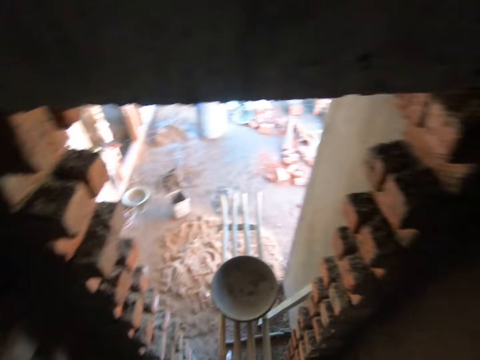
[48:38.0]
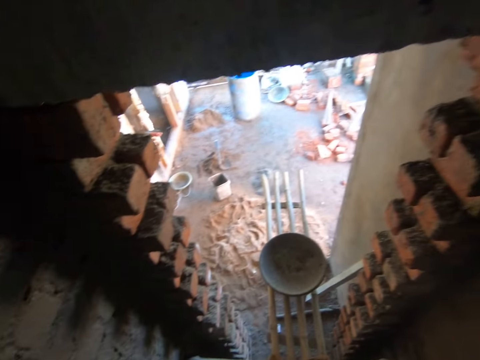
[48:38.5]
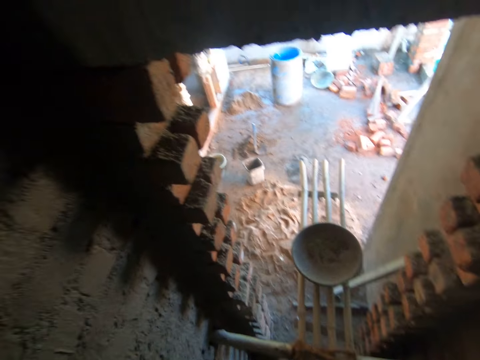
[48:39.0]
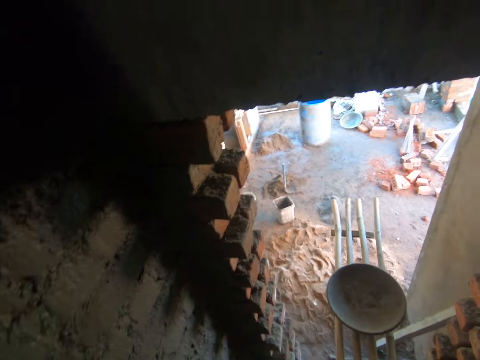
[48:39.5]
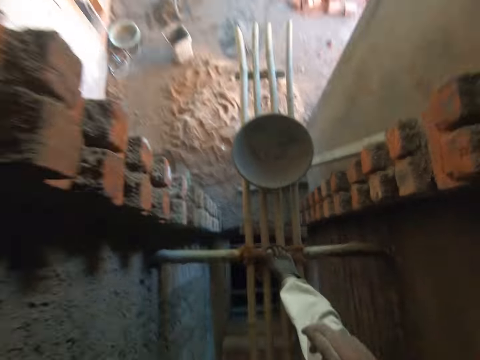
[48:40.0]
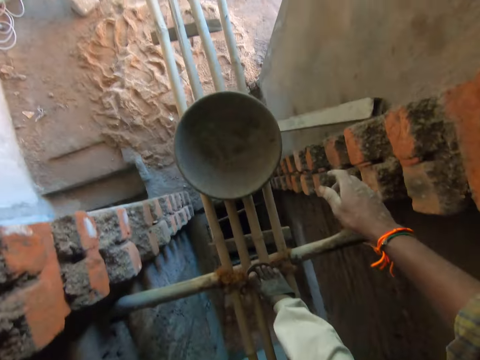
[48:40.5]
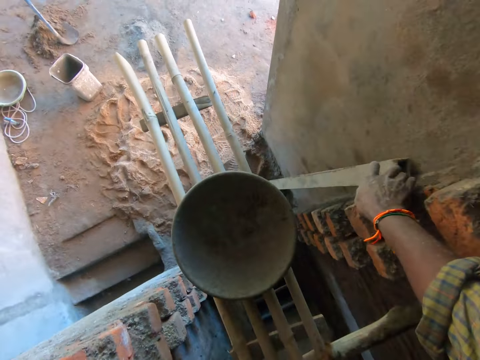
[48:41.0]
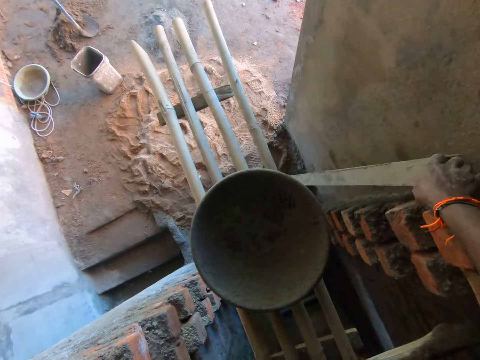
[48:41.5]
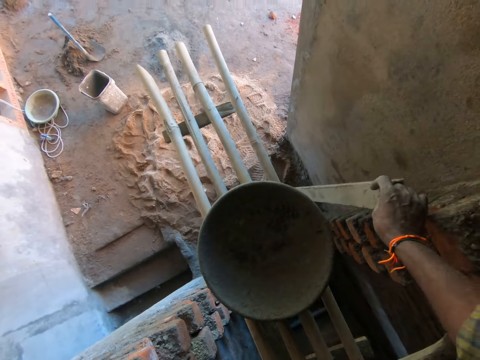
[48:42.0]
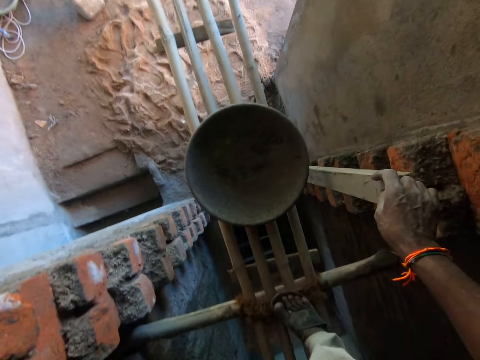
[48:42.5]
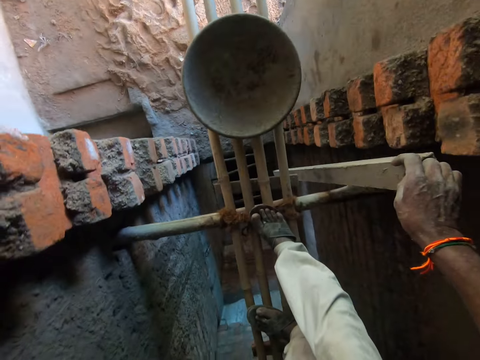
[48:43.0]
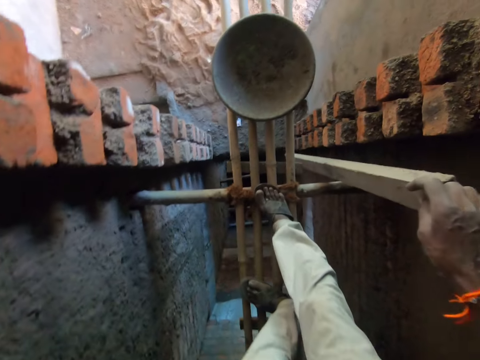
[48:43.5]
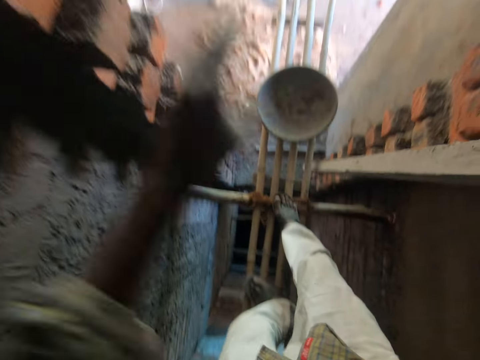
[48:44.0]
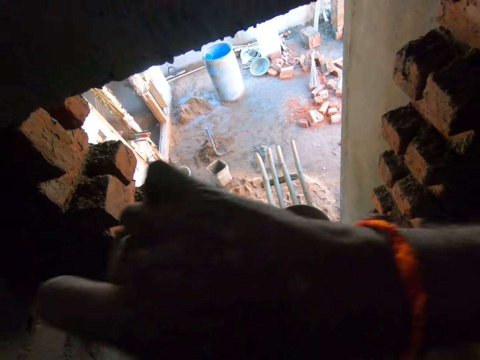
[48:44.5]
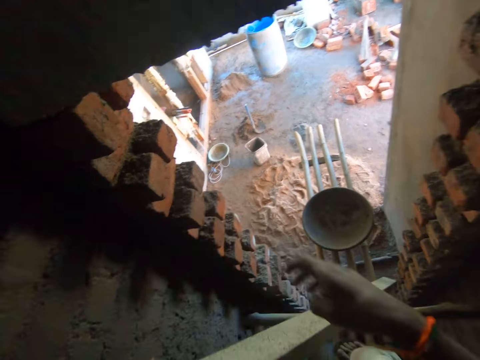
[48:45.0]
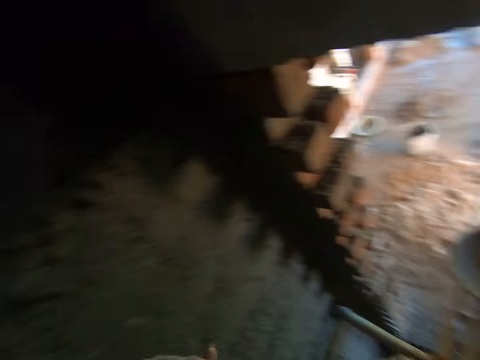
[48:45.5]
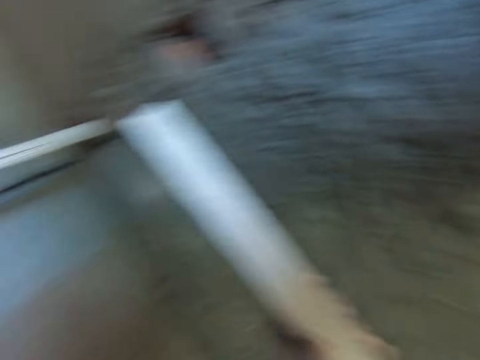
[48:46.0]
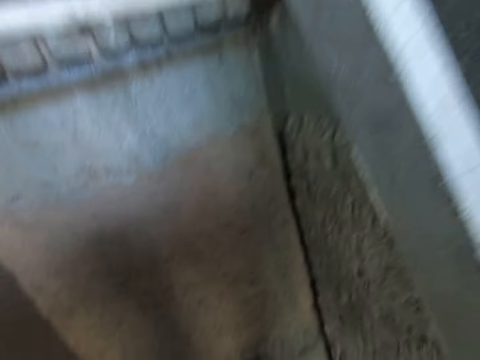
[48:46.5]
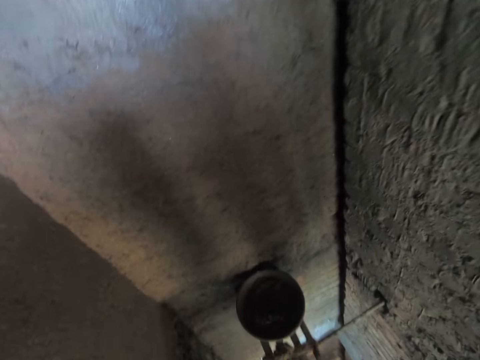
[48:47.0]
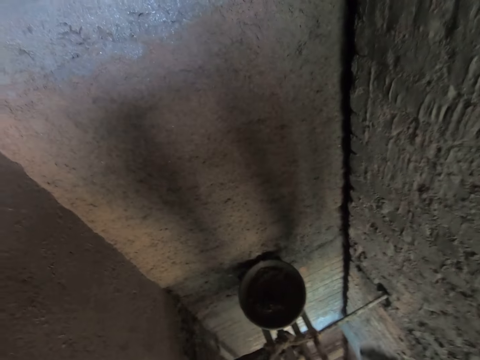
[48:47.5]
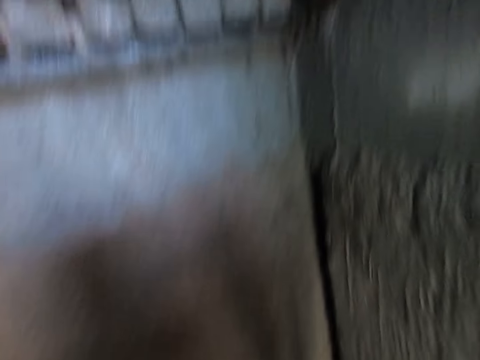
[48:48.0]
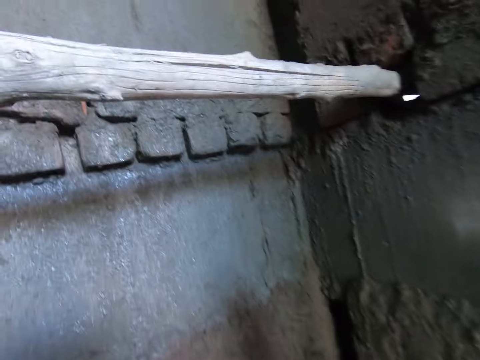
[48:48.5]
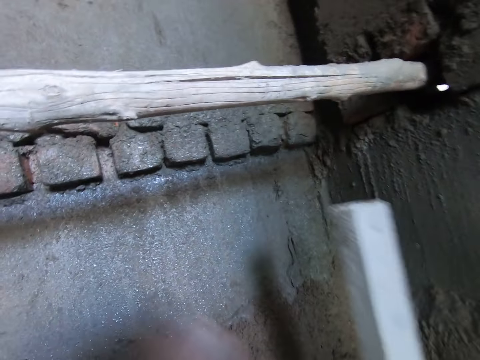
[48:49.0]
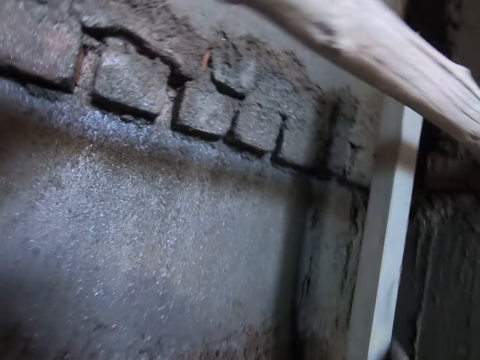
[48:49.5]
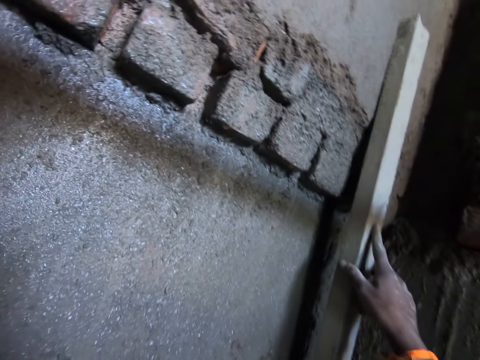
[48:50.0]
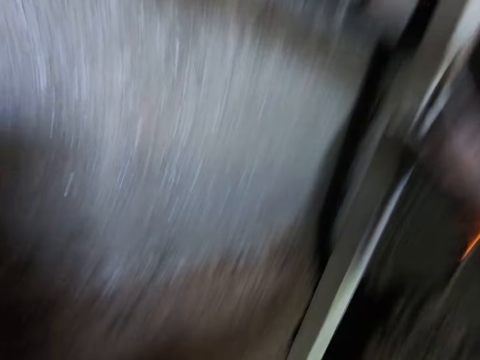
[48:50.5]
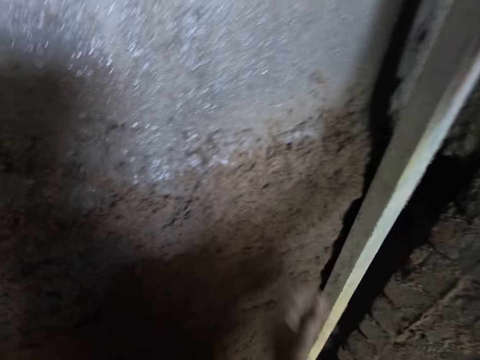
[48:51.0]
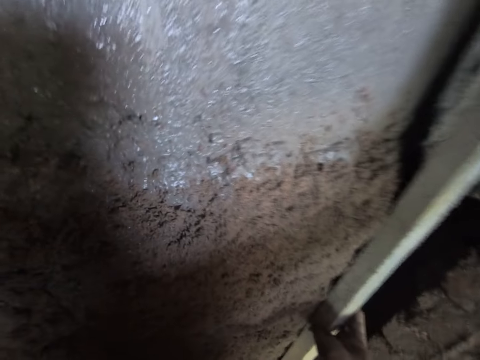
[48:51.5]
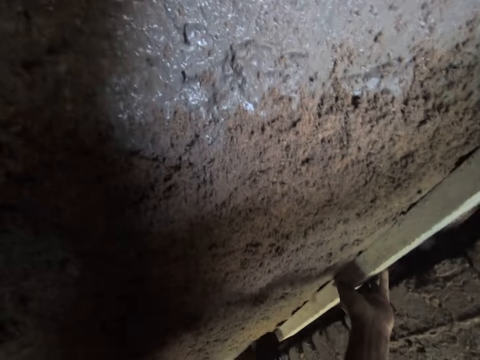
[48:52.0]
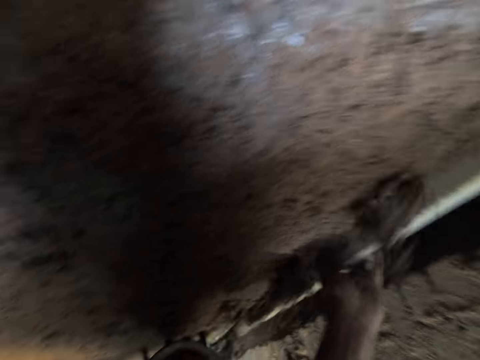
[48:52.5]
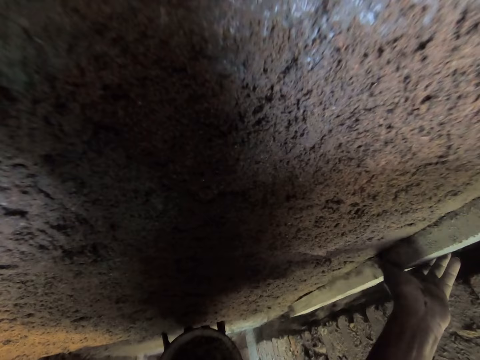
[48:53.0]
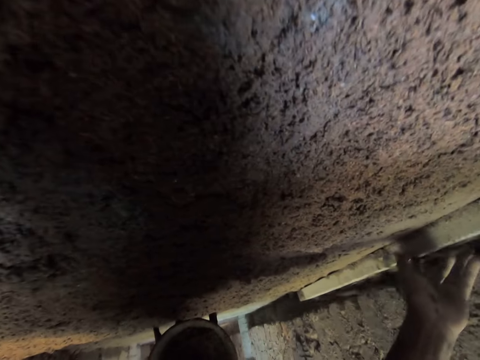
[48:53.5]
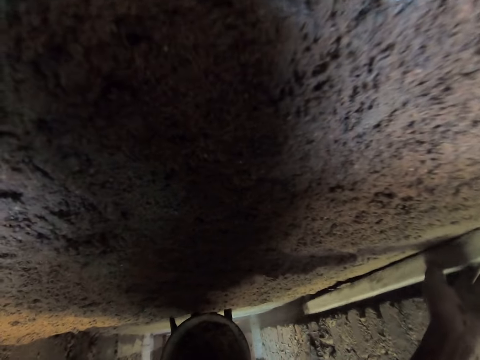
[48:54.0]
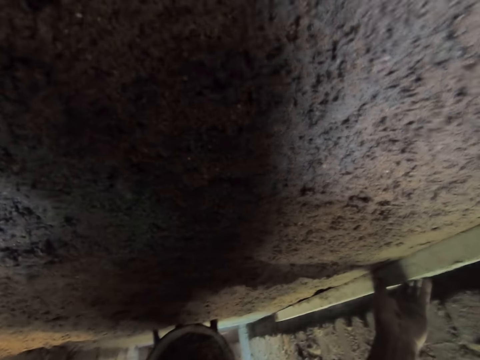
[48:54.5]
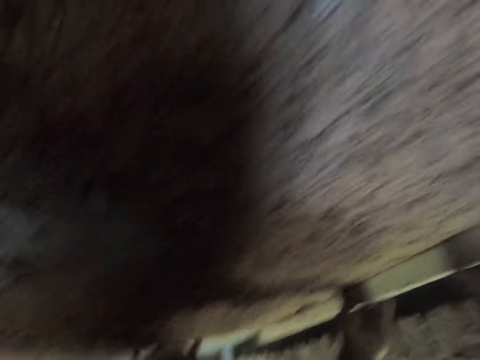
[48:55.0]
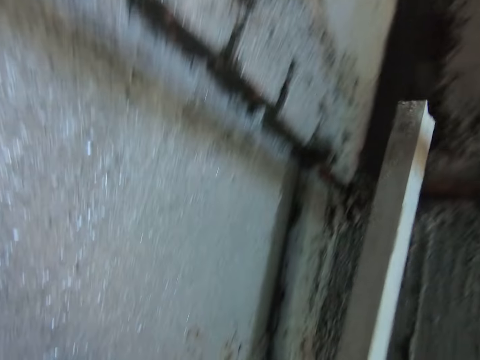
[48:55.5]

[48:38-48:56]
The camera wearer carries a wood plank from the wall with his right hand. He holds the wood plank with his hands. He smoothes the cement mix on the wall with the wood plank in his right hand. He smoothes the cement mix on the wall with the wood plank in his hands. He drags the wood on the sand.

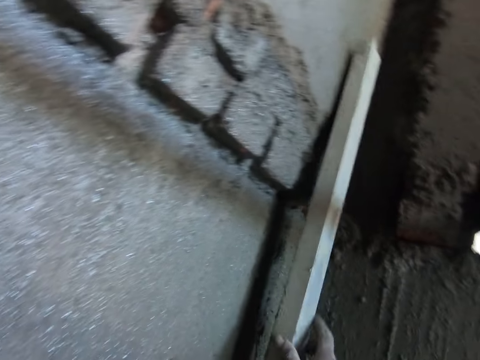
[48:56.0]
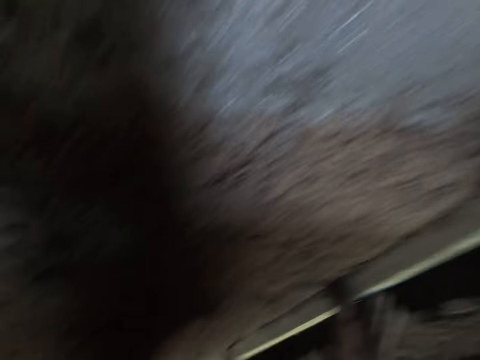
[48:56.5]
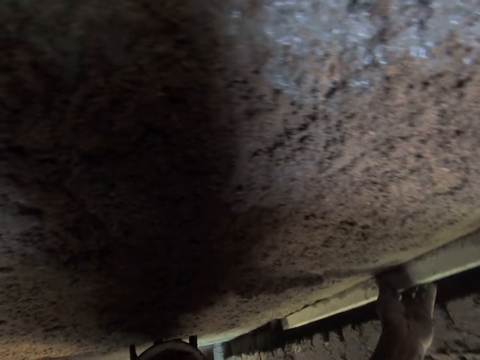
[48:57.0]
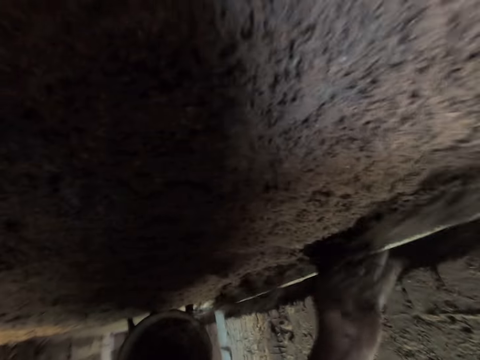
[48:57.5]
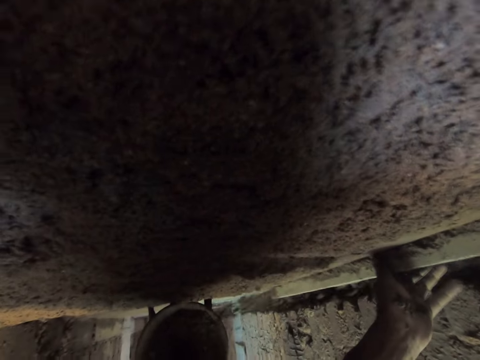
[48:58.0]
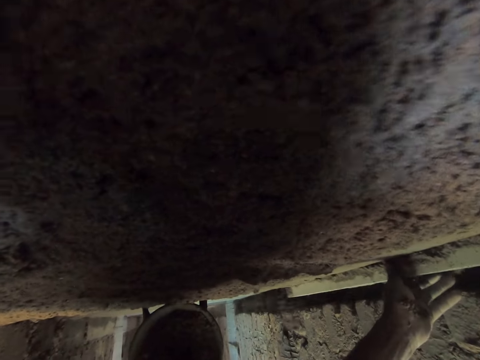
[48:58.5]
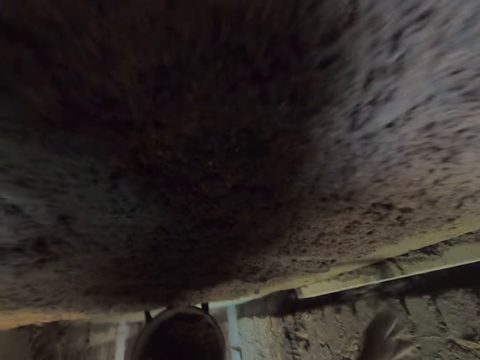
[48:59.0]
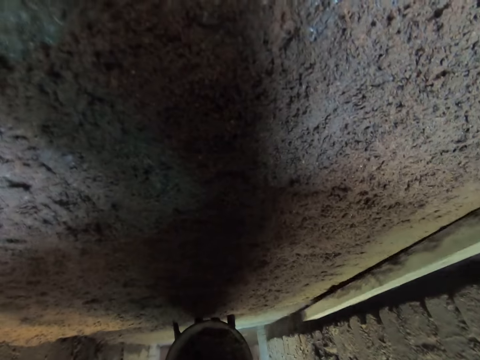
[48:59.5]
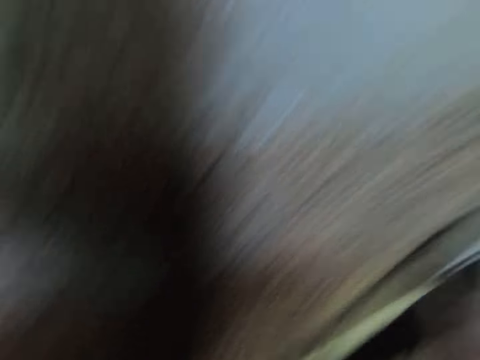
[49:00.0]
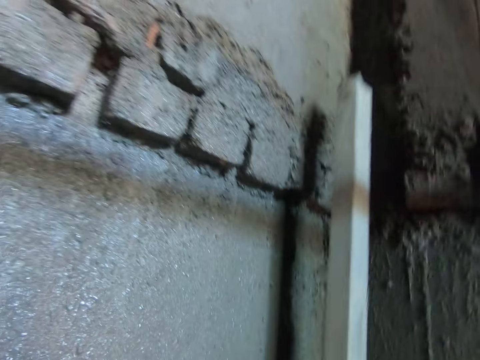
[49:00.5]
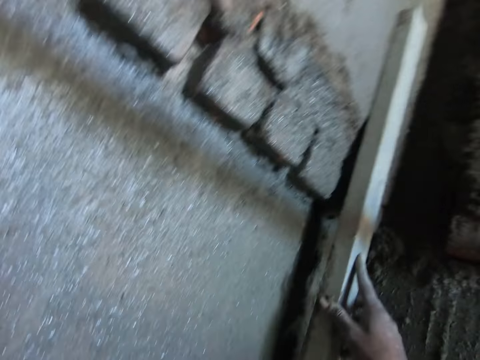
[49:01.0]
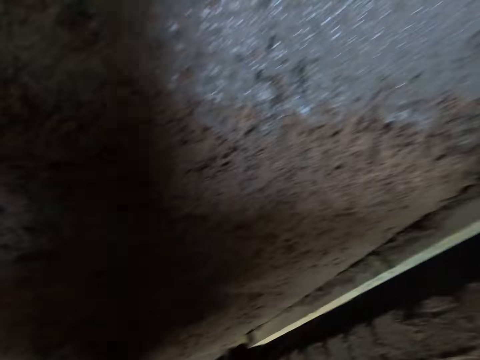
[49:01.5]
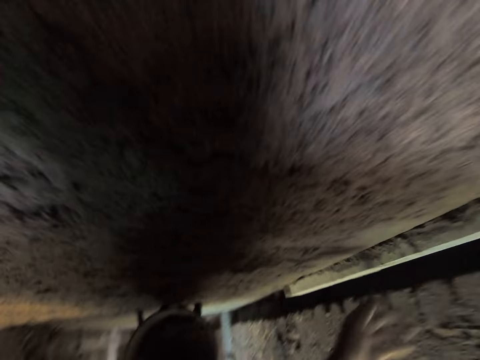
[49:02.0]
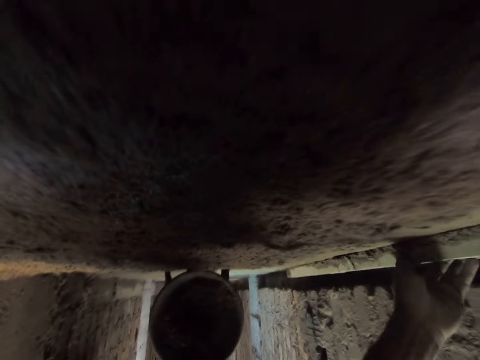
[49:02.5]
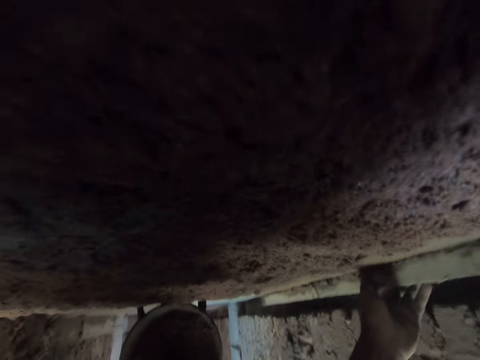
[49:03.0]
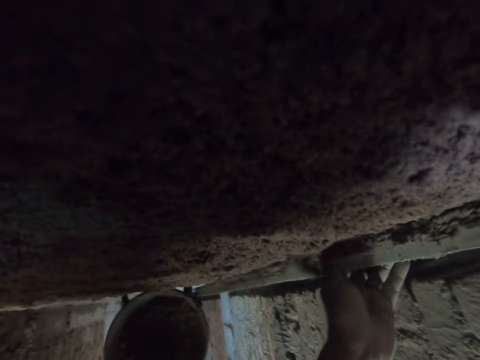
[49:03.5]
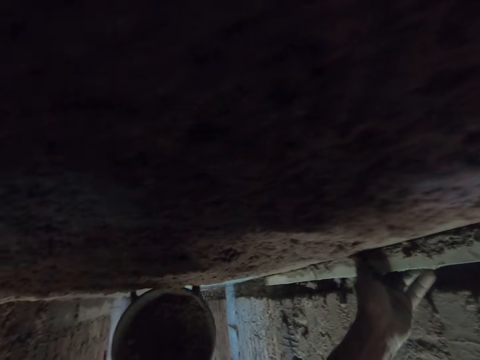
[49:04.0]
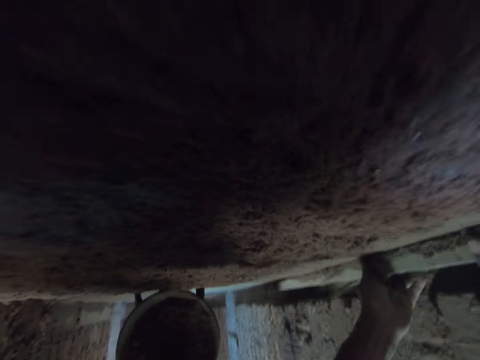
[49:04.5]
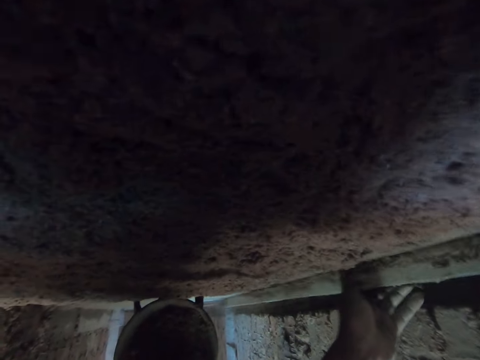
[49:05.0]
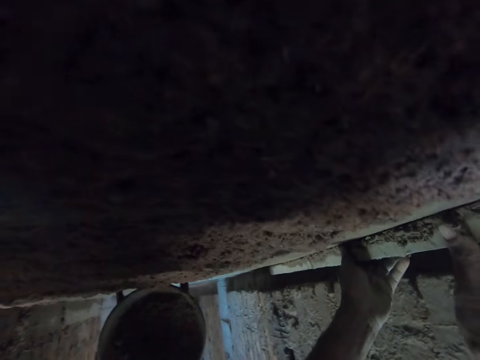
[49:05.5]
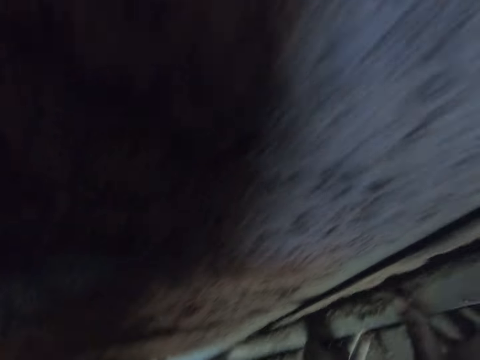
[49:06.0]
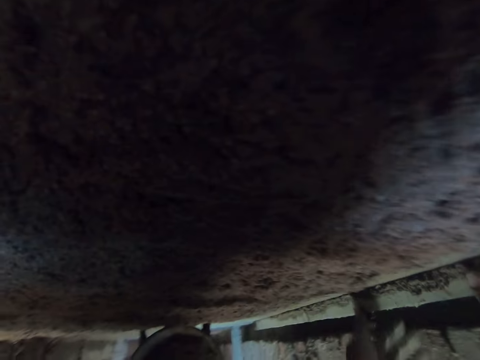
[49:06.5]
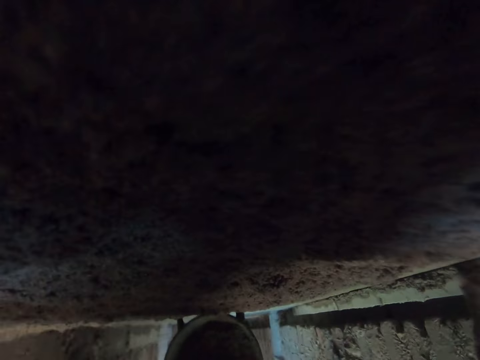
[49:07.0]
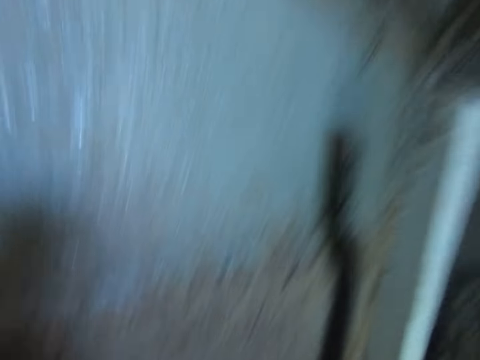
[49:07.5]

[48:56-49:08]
The camera wearer smoothes the cement mix on the wall with the wood plank in his right hand. He smoothes the cement mix on the wall with the wood plank in his hands.
